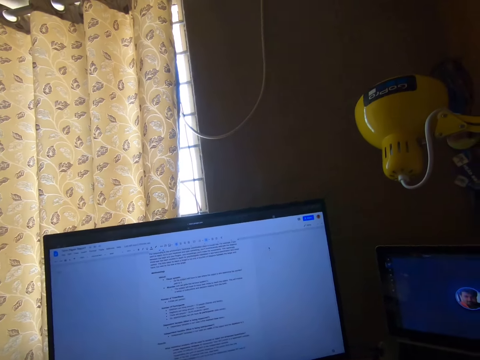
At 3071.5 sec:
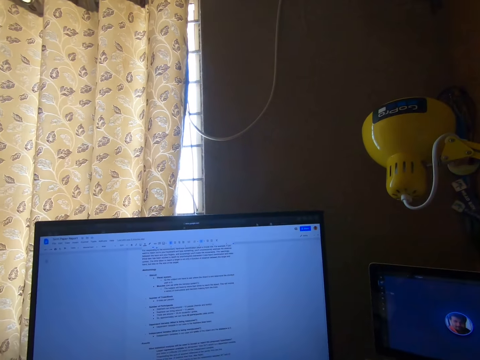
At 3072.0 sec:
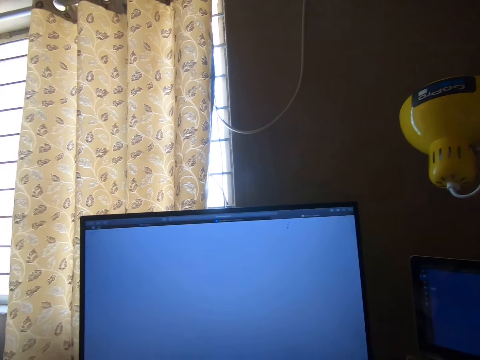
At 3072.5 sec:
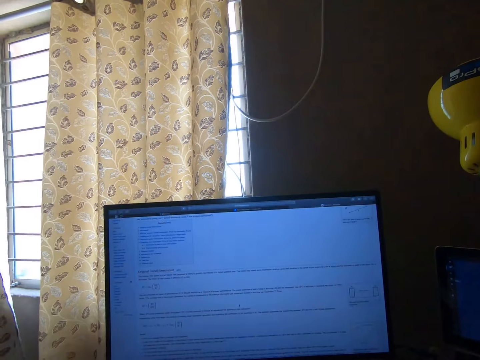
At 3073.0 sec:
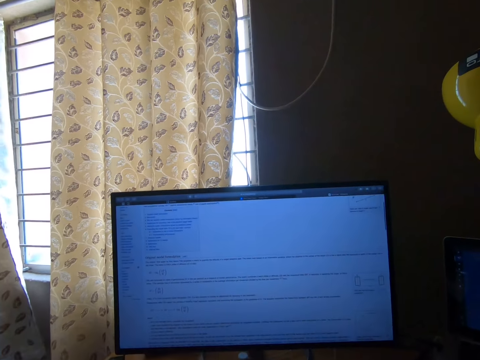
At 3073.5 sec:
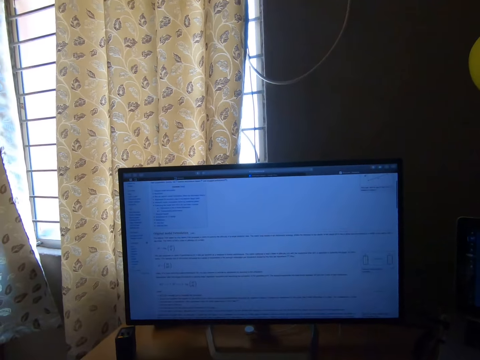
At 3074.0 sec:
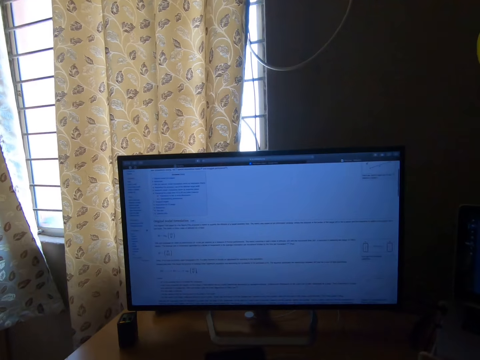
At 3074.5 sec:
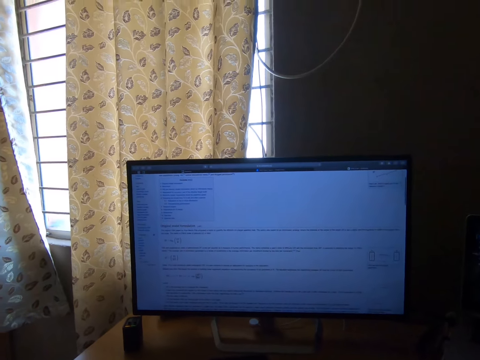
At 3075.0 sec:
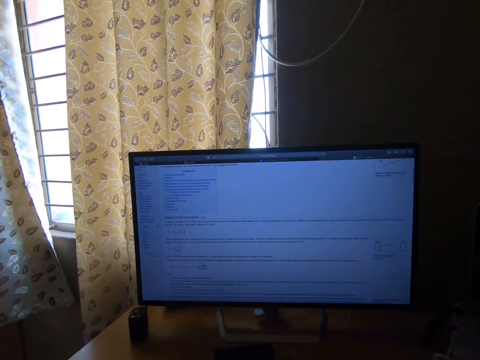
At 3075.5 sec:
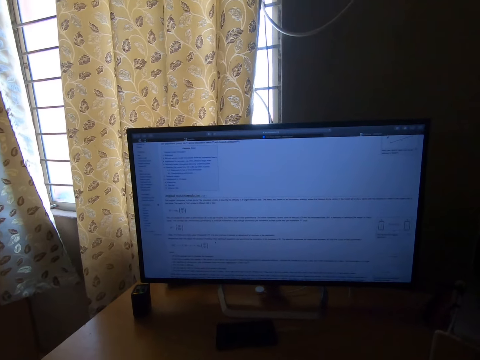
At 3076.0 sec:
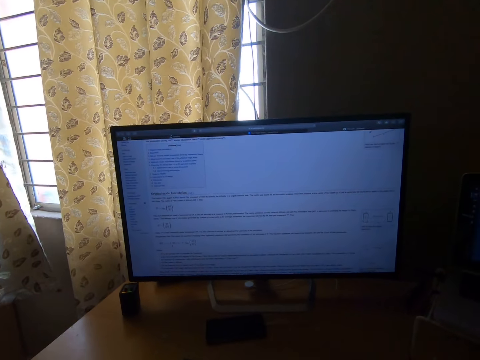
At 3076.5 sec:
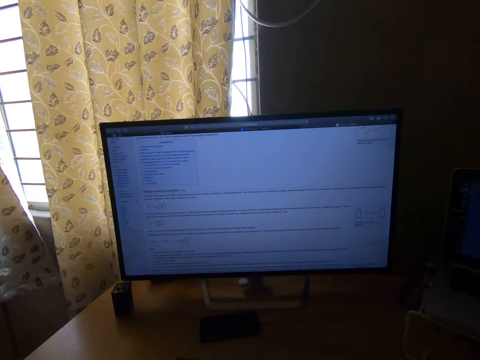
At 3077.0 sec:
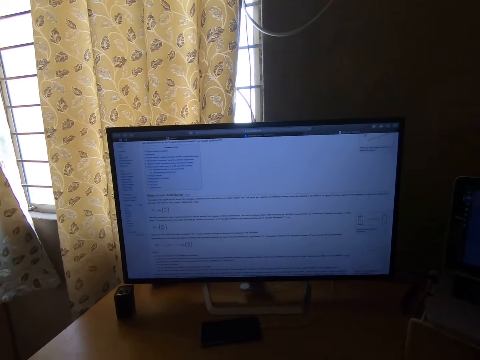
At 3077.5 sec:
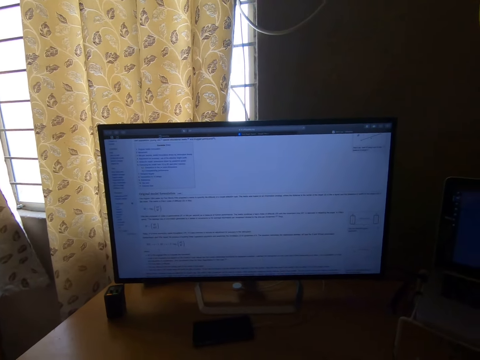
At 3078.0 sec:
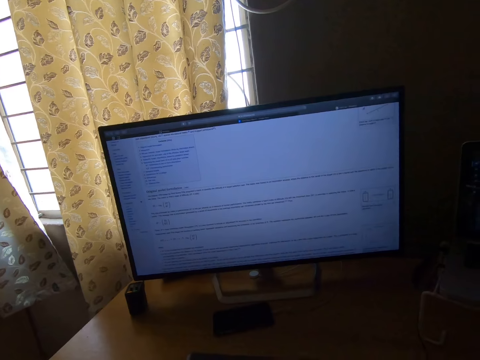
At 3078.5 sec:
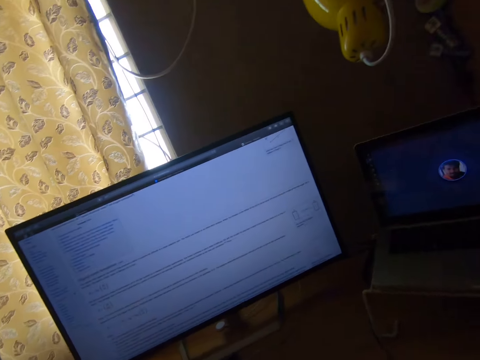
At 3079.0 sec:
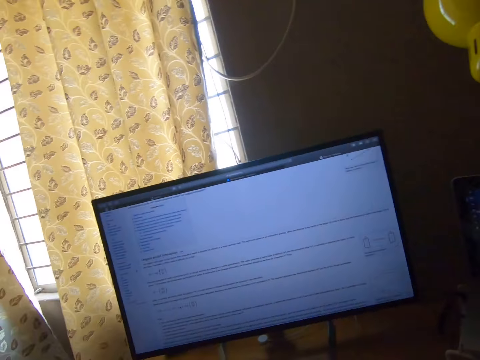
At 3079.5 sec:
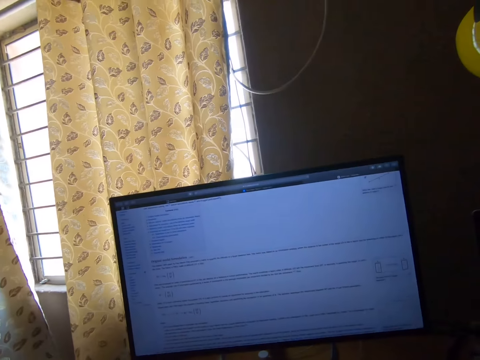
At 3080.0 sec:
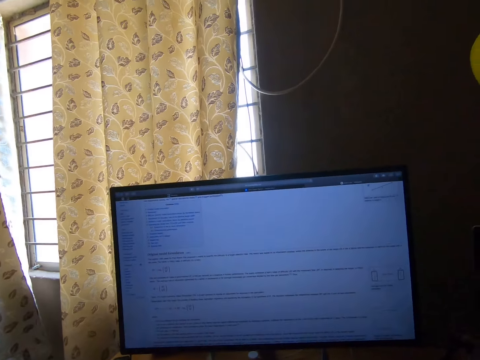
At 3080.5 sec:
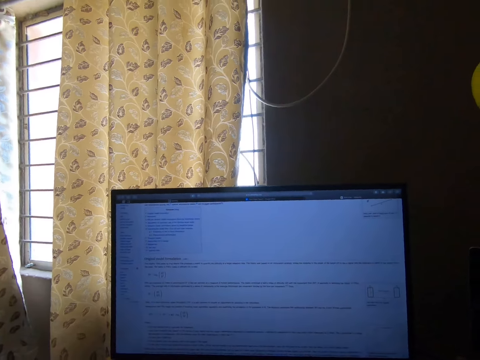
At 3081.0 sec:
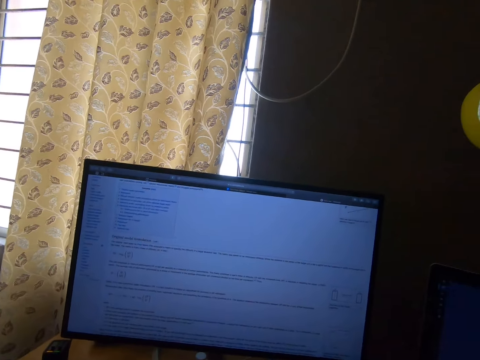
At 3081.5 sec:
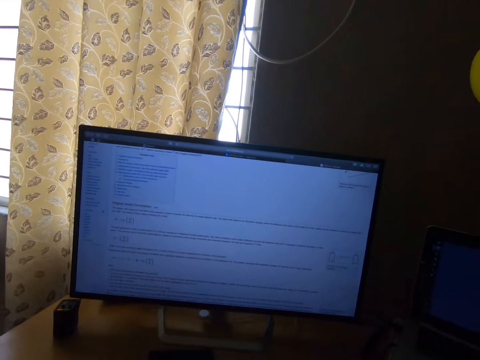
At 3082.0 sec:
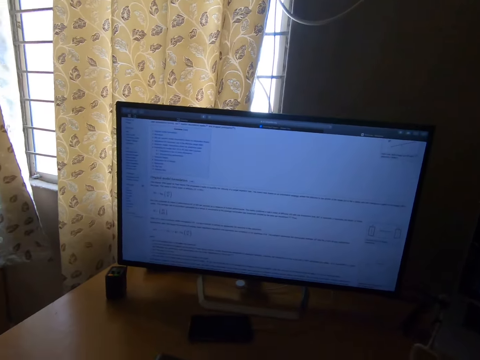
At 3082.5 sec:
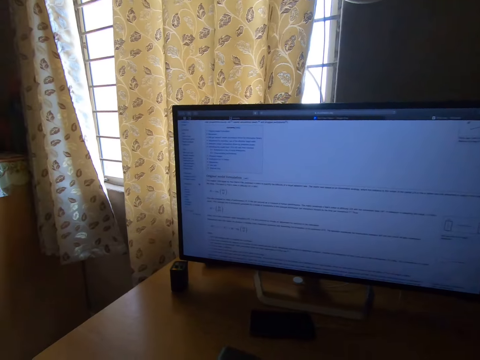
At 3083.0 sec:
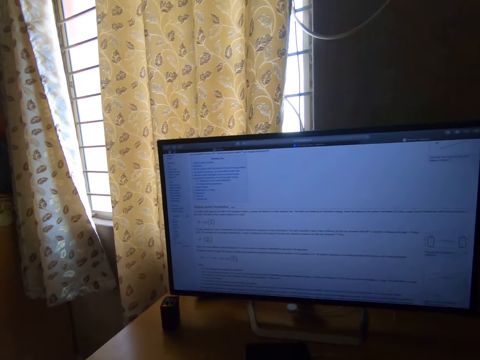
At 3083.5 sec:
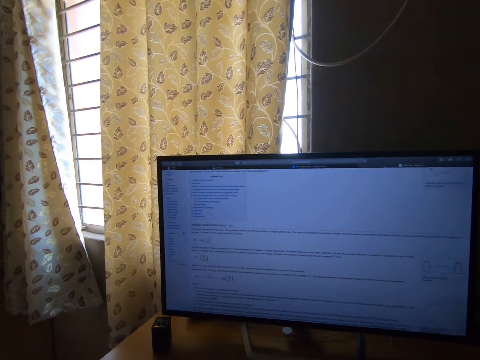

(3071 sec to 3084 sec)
The camera wearer changes the page on the monitor screen. He nods his head. He looks around the room. He looks around the room again.

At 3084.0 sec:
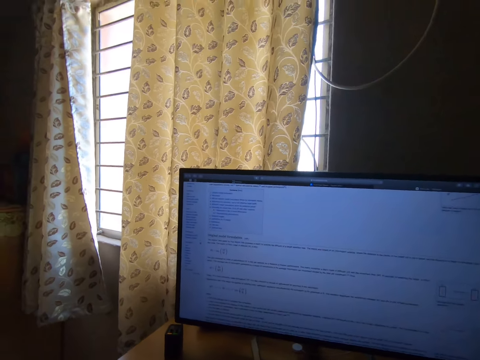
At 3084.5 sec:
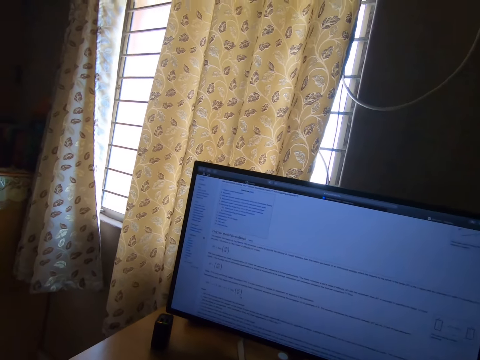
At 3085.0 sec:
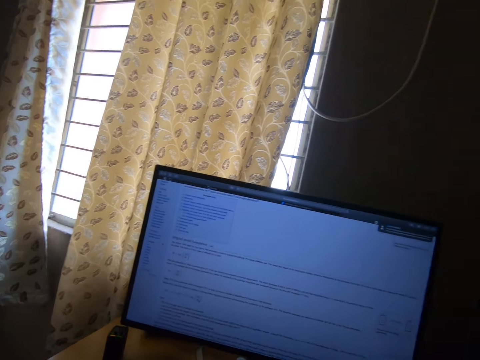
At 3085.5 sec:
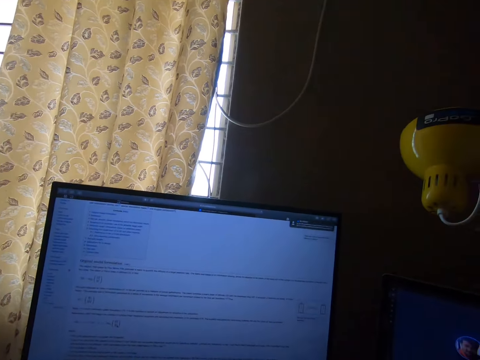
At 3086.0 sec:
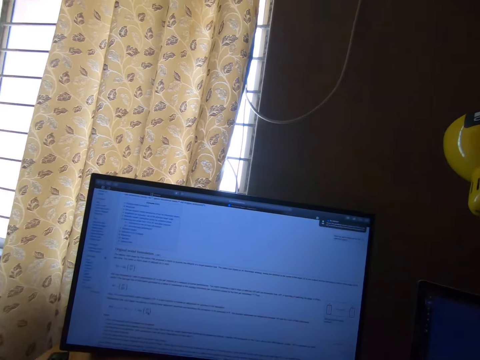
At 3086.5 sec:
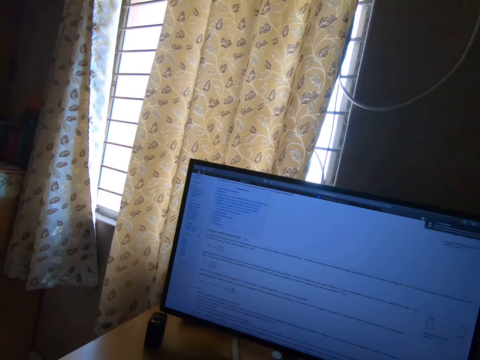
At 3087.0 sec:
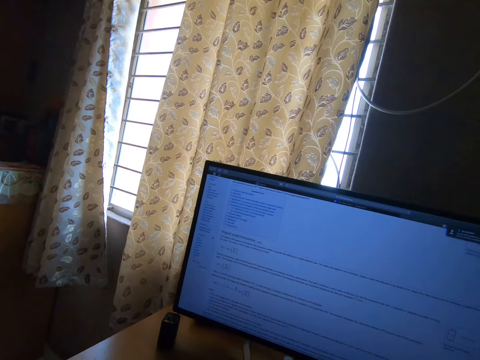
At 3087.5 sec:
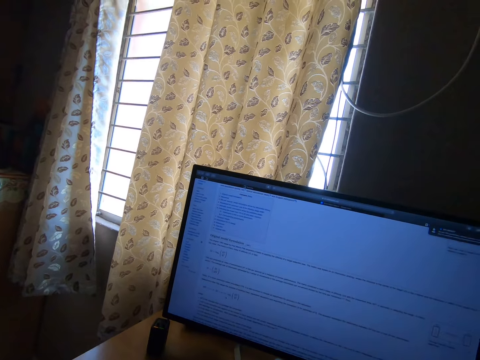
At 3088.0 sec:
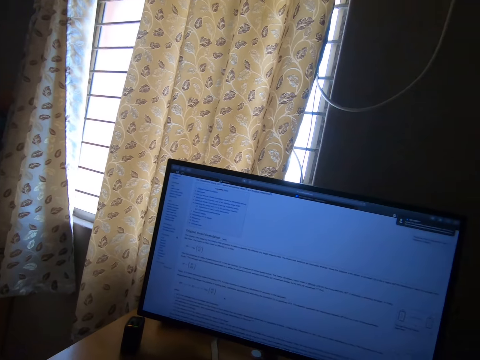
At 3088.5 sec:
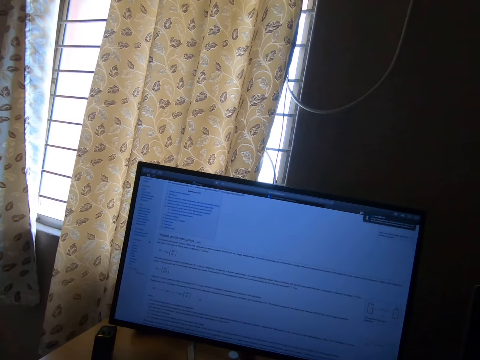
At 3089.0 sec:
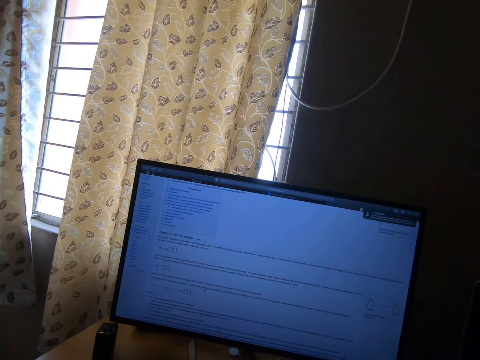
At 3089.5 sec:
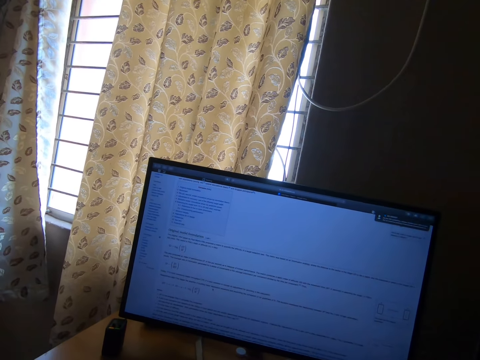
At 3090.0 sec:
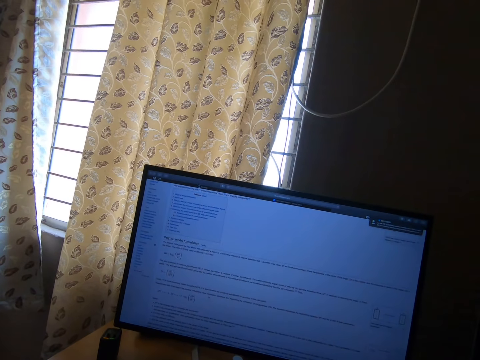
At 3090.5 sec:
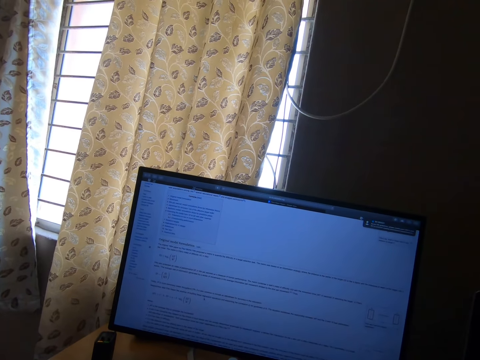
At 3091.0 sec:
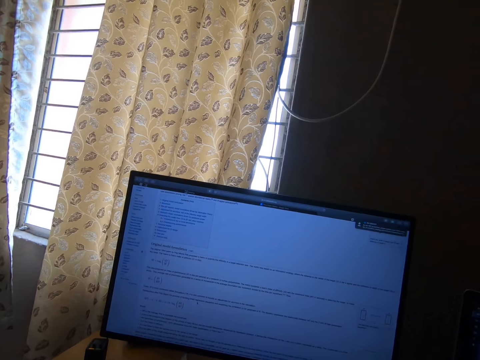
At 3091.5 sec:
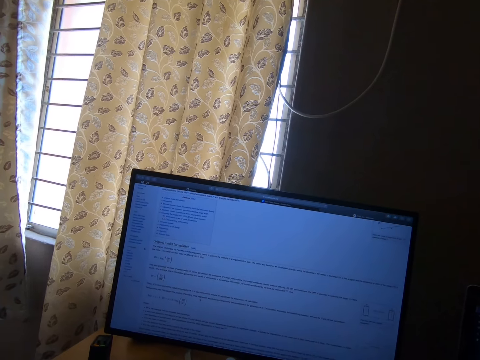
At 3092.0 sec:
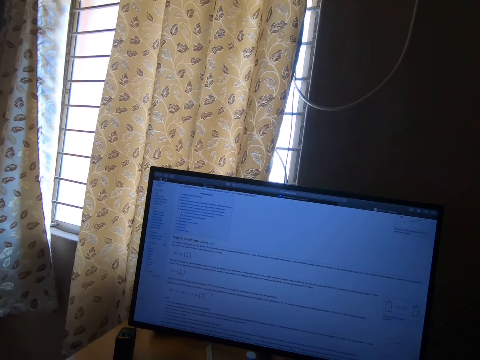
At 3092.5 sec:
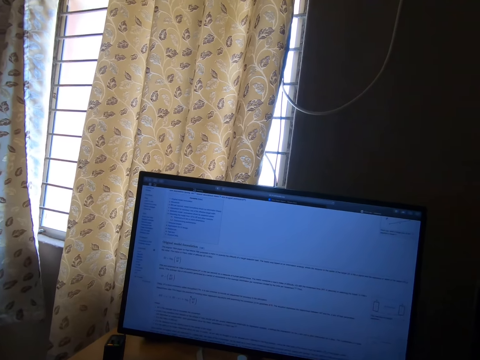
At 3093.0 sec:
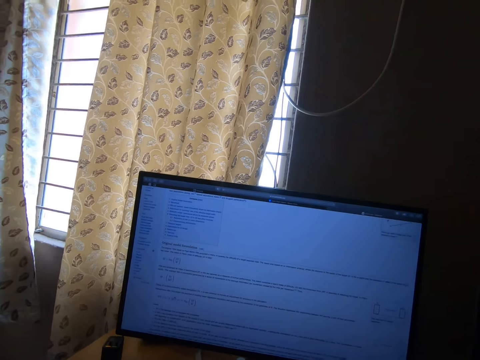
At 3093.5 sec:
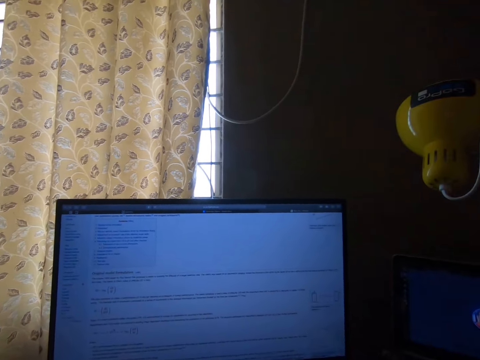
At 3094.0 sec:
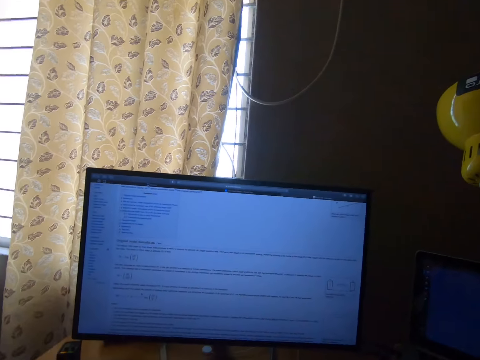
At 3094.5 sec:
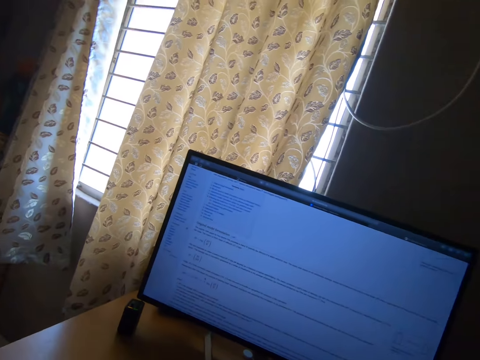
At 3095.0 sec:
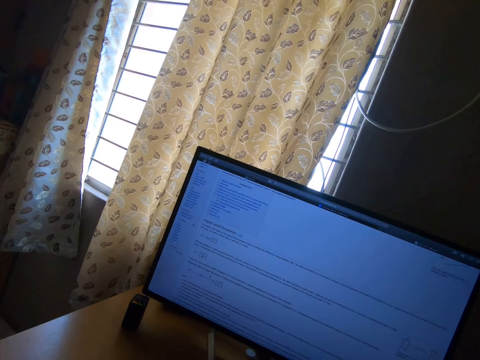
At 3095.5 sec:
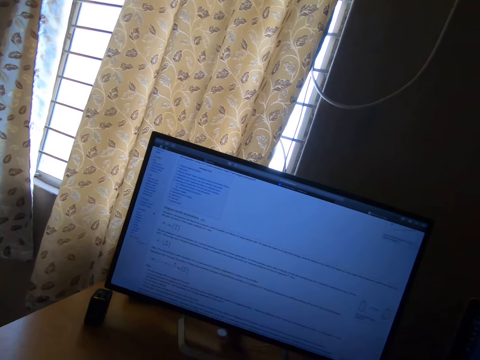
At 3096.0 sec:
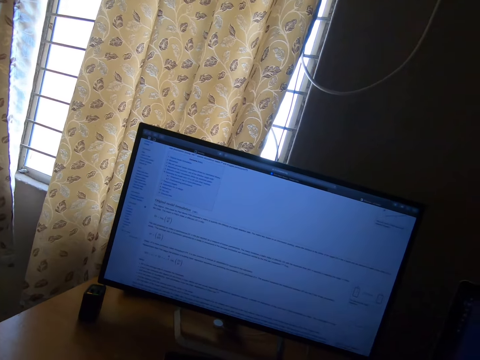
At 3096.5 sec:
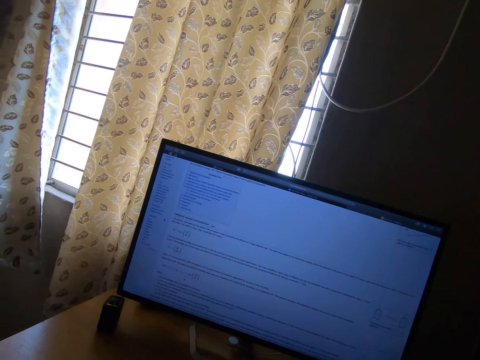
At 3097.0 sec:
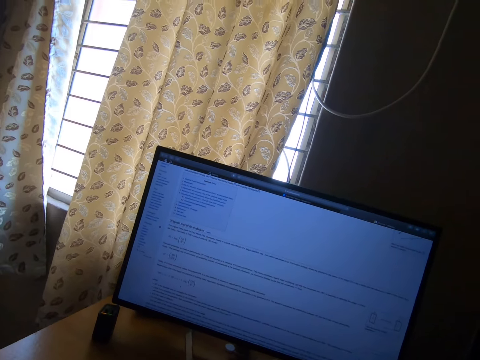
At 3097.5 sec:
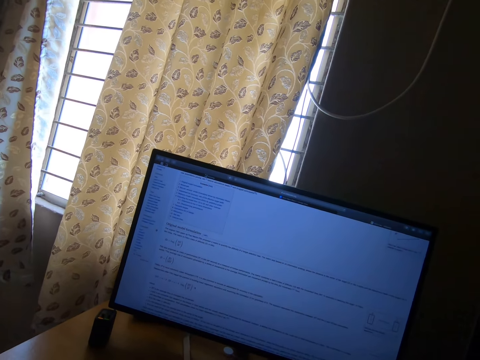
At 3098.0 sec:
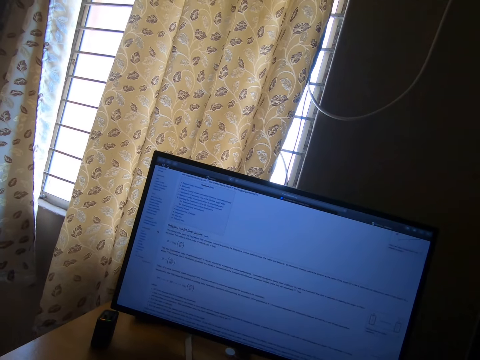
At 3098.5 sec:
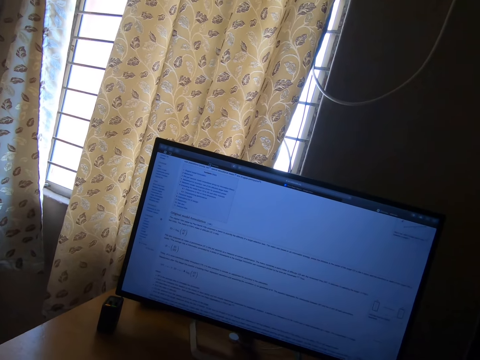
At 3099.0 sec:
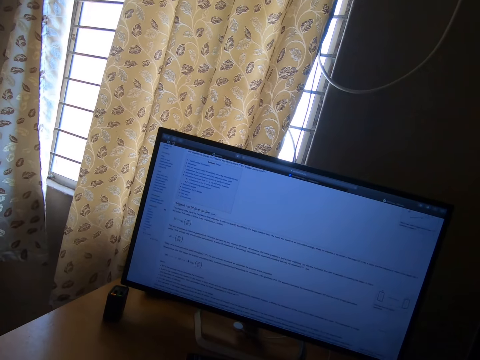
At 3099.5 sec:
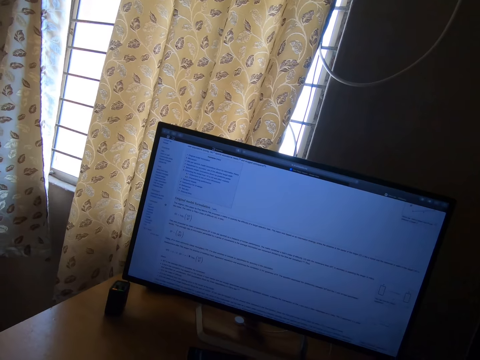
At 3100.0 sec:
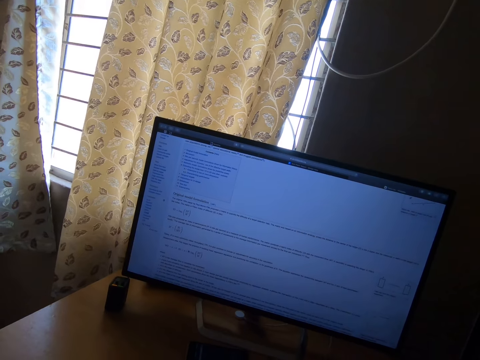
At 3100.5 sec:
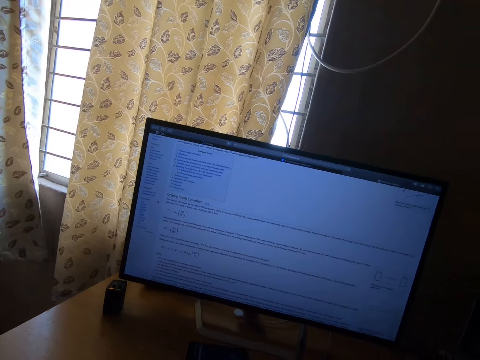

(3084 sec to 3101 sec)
The camera wearer moves the mouse pointer. They move the mouse pointer repeatedly. They stare at the monitor screen on the table. They look around the room. They move the mouse pointer. They move the mouse pointer again.
